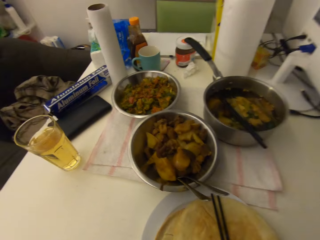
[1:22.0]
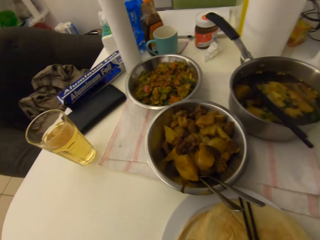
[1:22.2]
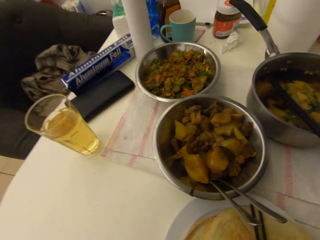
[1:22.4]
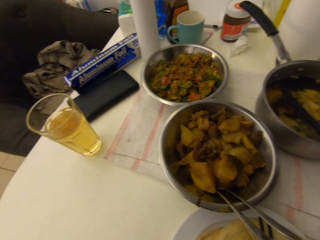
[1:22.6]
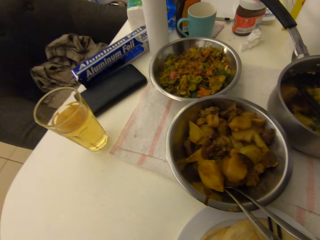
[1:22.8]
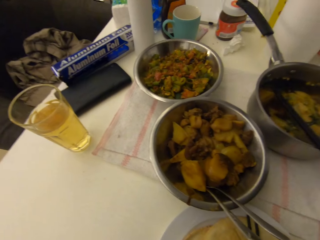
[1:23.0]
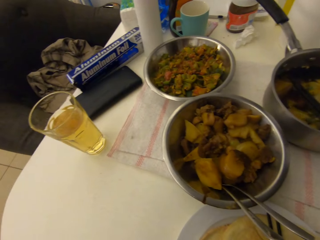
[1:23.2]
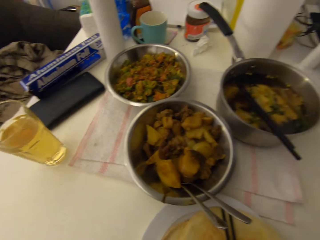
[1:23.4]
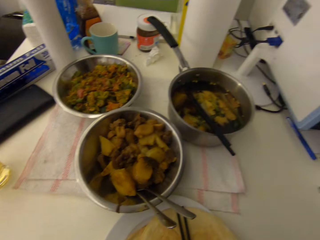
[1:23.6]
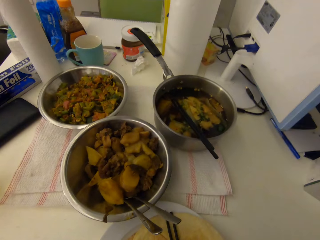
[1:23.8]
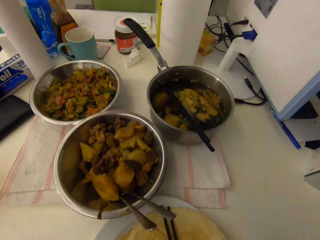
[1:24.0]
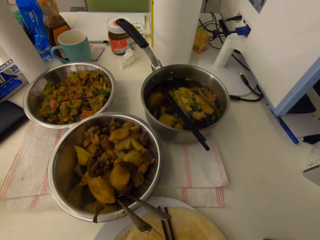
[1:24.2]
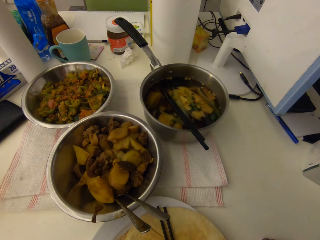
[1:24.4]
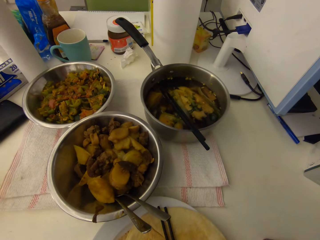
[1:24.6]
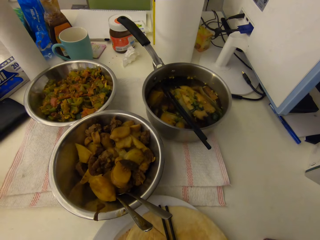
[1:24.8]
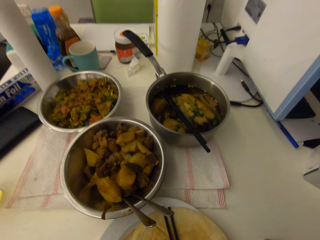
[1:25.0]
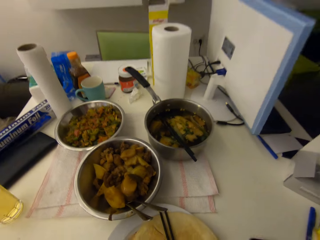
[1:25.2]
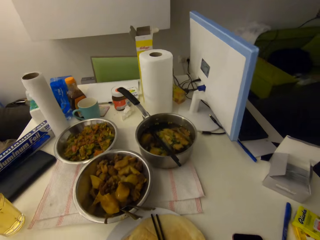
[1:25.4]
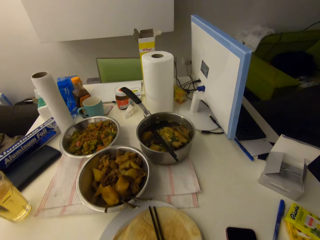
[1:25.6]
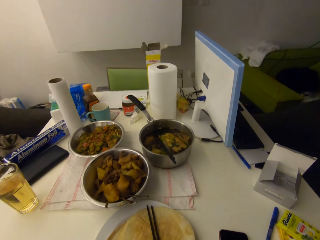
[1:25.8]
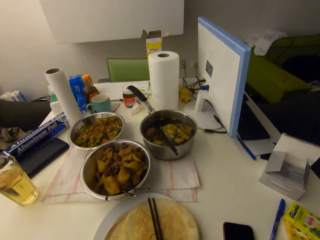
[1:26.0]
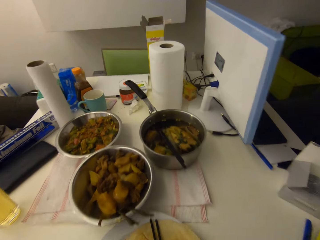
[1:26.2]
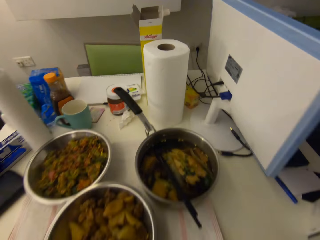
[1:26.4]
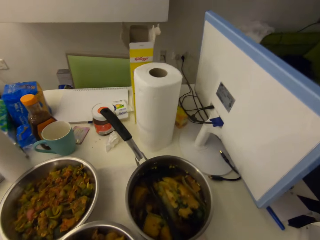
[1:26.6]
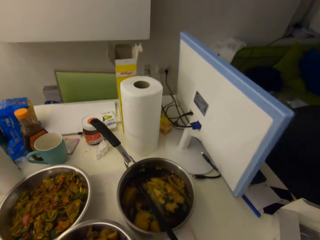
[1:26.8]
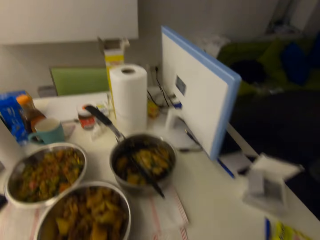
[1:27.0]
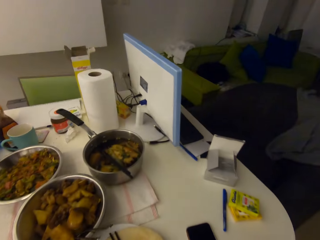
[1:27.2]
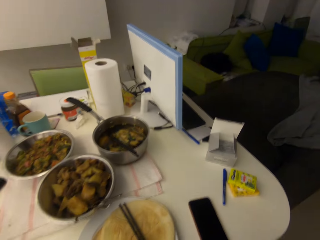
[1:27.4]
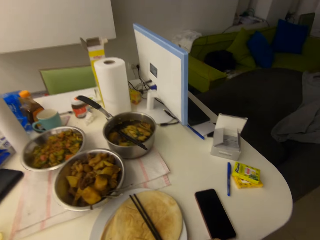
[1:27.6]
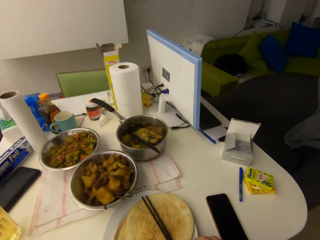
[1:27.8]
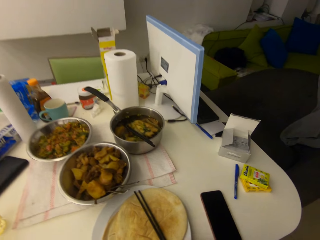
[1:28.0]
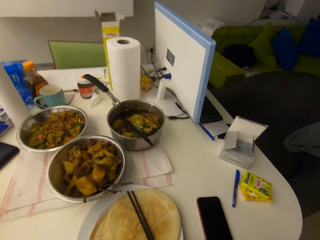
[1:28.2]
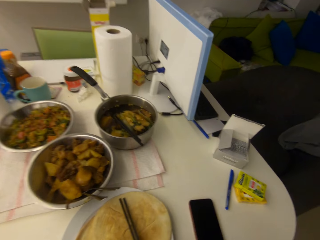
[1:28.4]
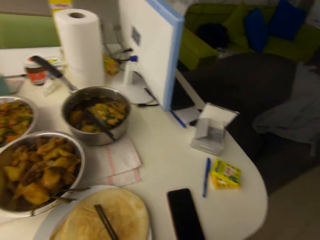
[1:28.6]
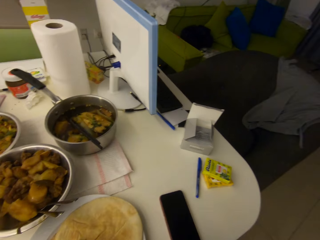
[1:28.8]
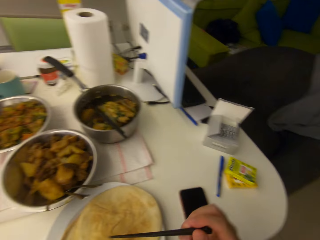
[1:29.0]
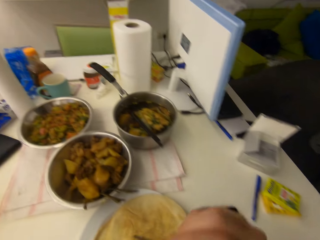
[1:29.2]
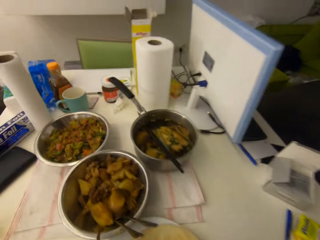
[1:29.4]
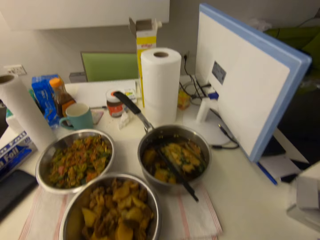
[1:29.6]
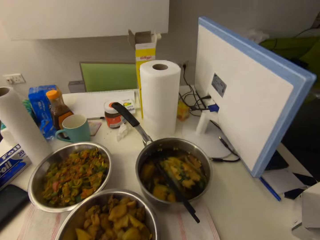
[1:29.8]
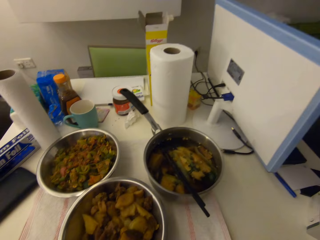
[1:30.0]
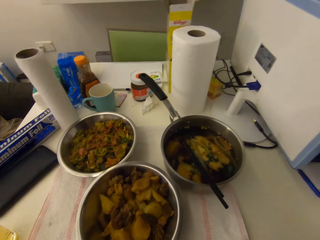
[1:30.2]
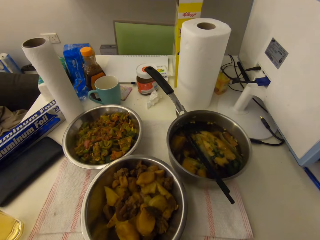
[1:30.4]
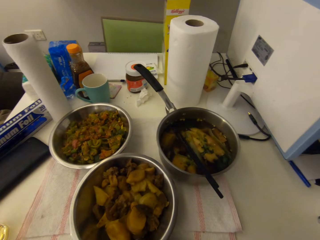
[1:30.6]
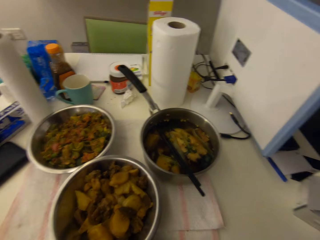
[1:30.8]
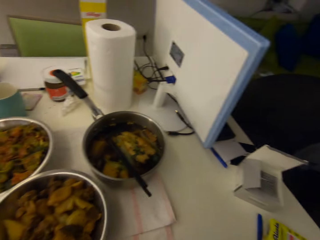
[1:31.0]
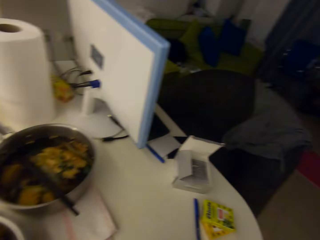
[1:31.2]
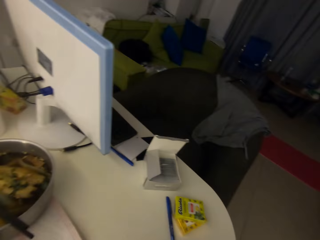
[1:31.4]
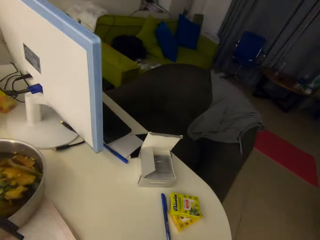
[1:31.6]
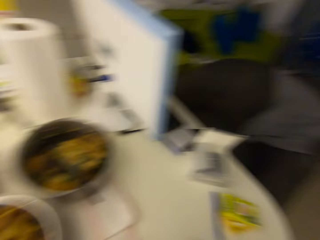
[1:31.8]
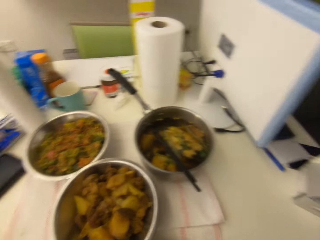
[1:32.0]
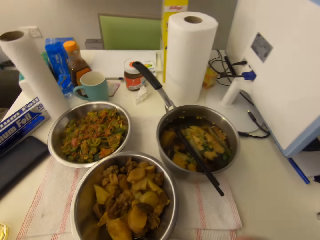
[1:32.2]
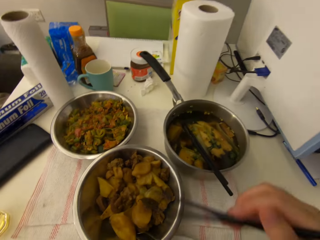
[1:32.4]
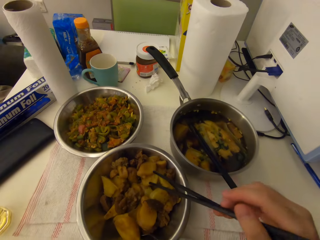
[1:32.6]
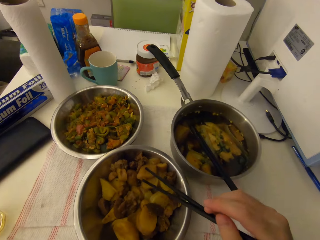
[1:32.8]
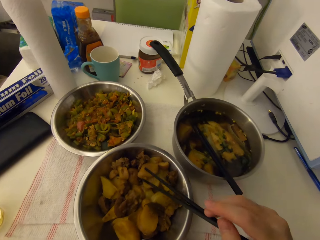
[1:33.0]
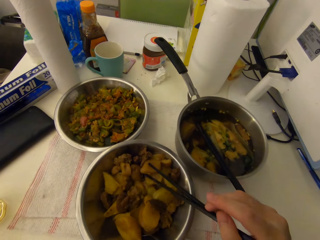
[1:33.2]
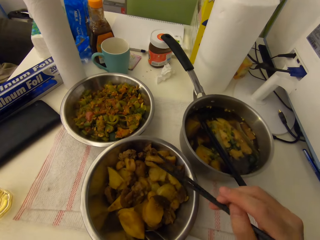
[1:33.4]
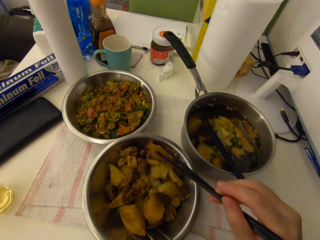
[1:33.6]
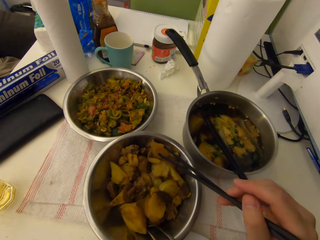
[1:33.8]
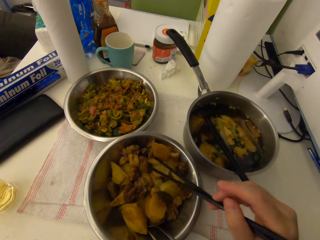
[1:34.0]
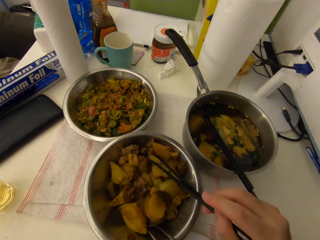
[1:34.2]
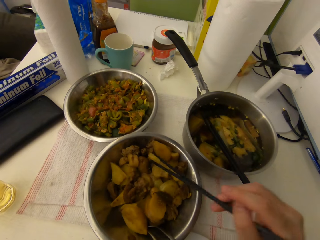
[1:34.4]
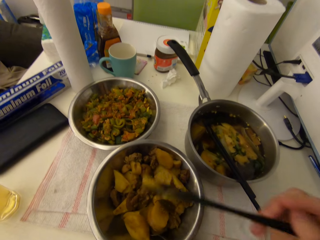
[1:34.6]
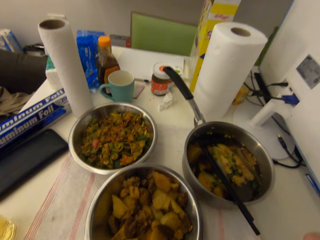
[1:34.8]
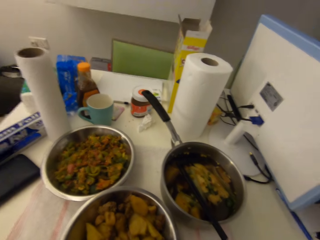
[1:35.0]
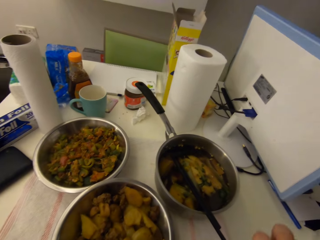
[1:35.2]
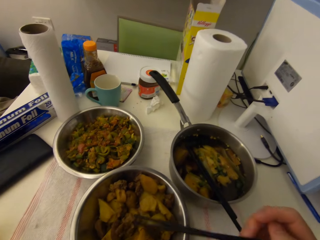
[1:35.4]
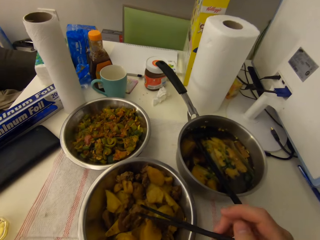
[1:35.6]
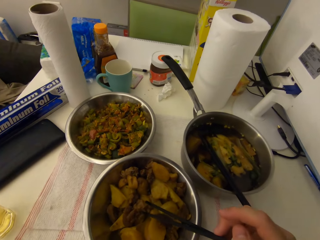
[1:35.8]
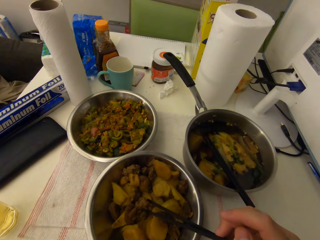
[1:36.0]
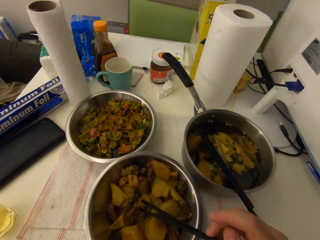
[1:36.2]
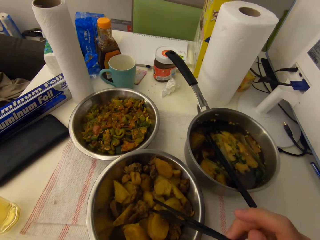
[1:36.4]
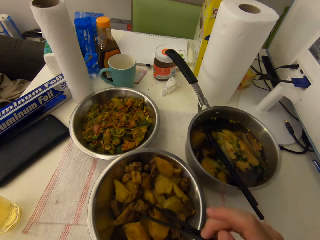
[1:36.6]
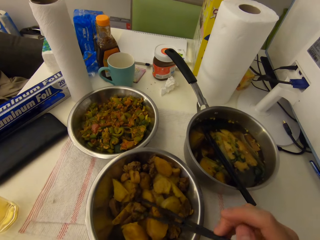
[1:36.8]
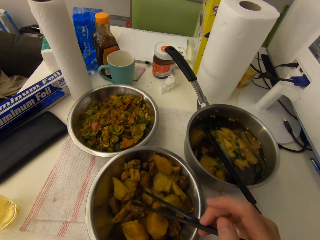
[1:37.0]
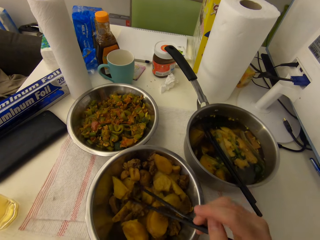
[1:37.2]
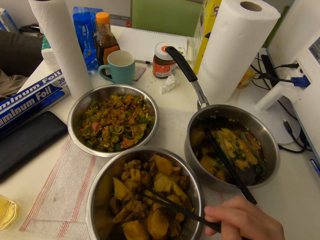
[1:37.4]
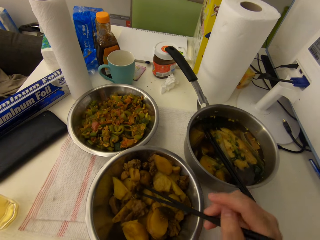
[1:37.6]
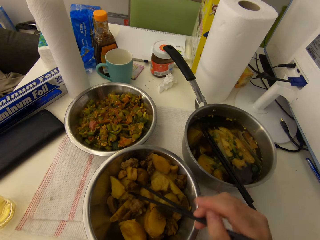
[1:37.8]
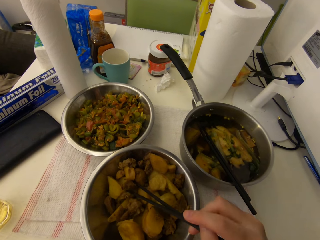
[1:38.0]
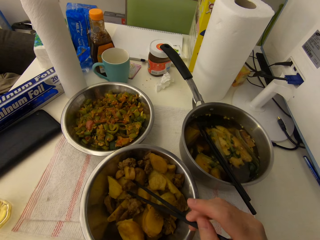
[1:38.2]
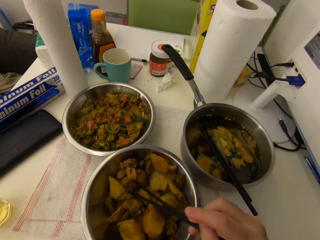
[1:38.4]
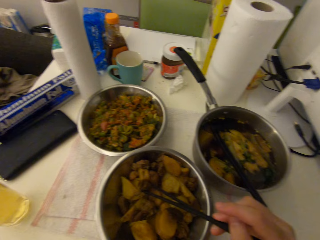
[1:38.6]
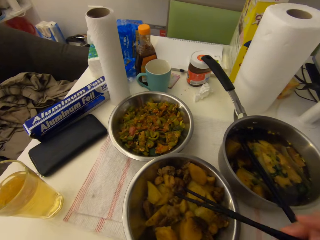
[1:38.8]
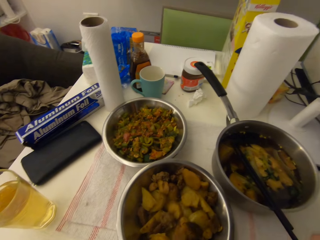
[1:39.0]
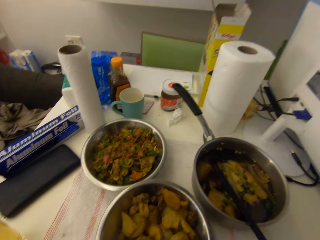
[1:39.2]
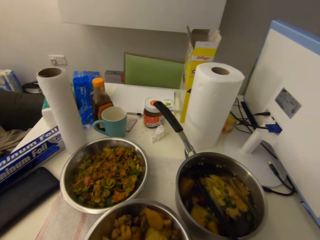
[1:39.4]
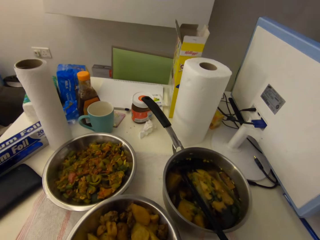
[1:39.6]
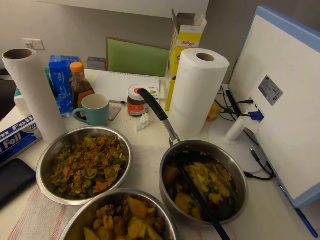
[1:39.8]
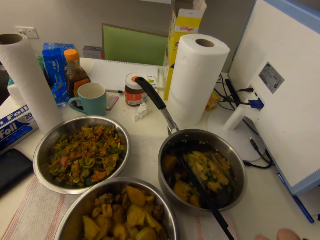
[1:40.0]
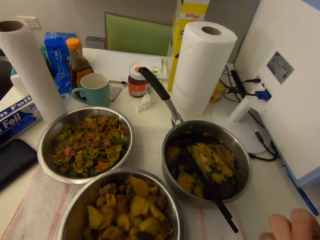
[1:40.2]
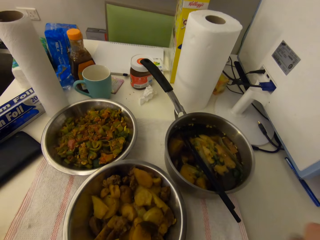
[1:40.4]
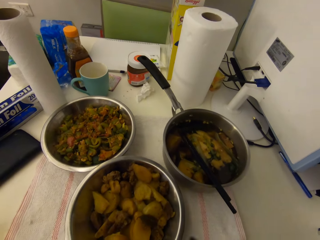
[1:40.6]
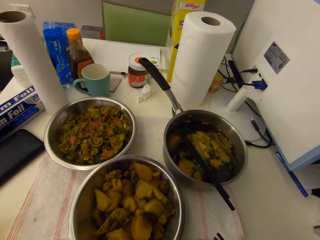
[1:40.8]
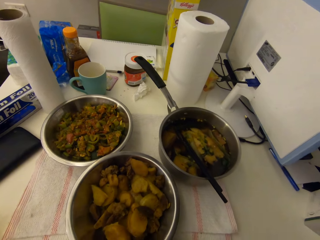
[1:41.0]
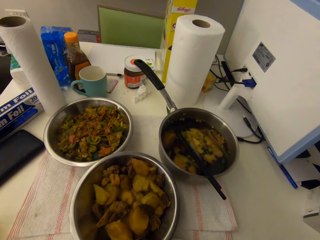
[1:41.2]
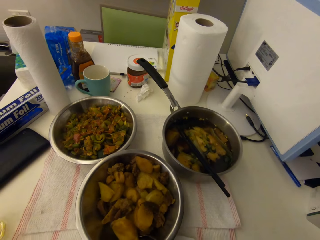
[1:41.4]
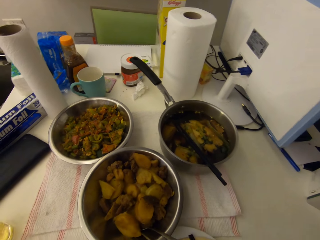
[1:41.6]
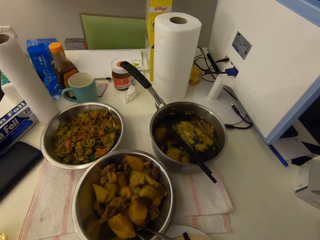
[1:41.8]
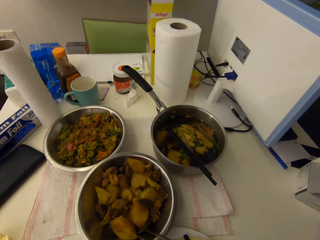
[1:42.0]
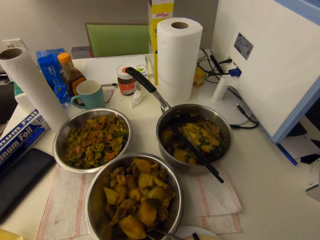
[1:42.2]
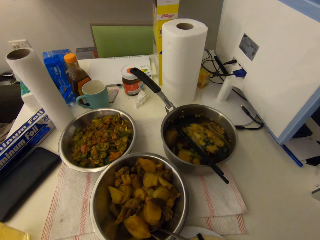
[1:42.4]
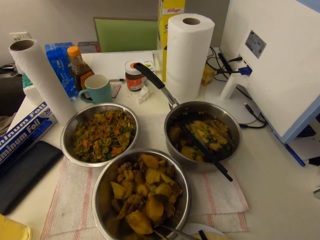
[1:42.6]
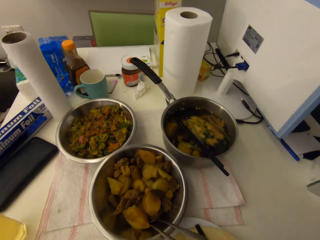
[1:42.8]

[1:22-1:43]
The camera wearer sits on the chair. They pick the chopsticks and look around. They pick the chopsticks from the plate with their right hand. They pick food with the chopsticks. They put food in their mouth. They dish food on the plate with the chopsticks in their right hand. They pick meat with the chopsticks. They put the meat in their mouth. They place the chopsticks on the plate. They adjust the camera.
